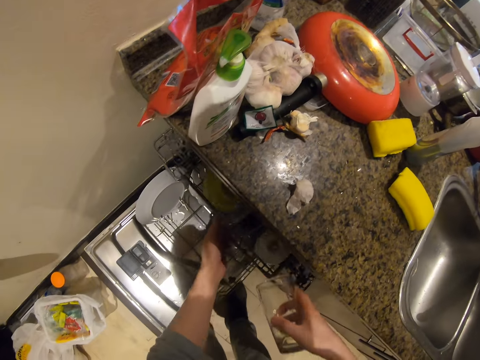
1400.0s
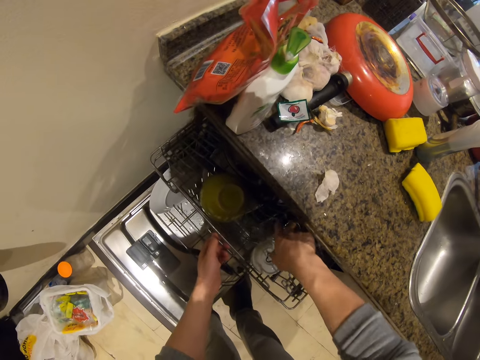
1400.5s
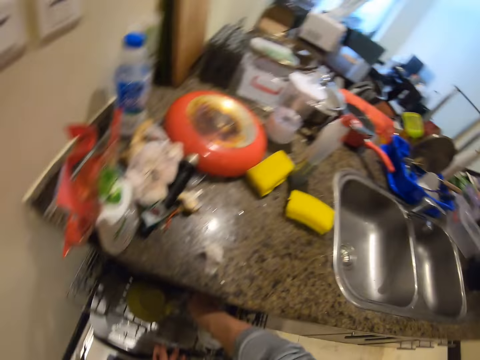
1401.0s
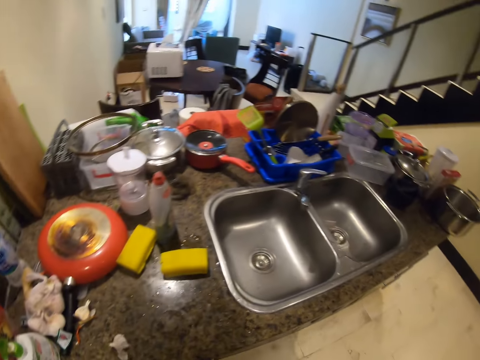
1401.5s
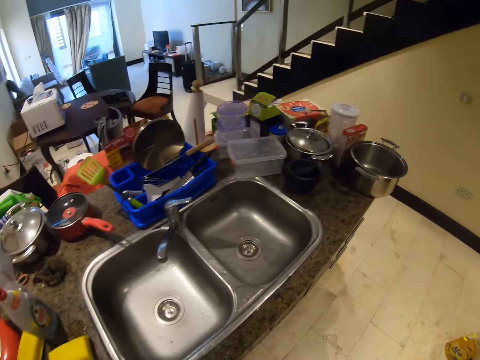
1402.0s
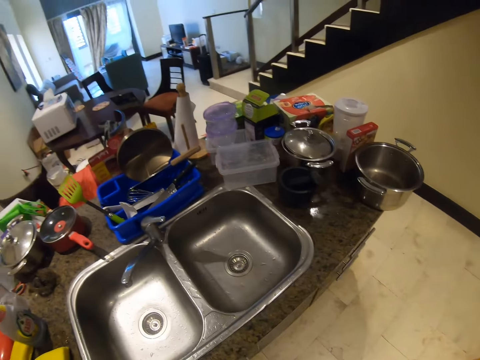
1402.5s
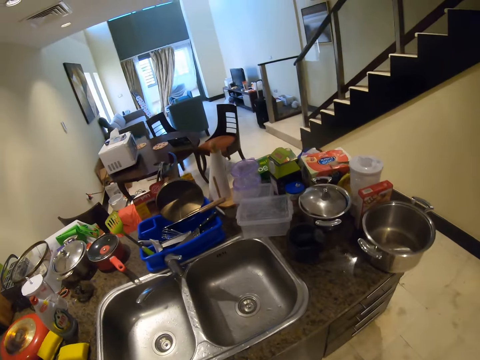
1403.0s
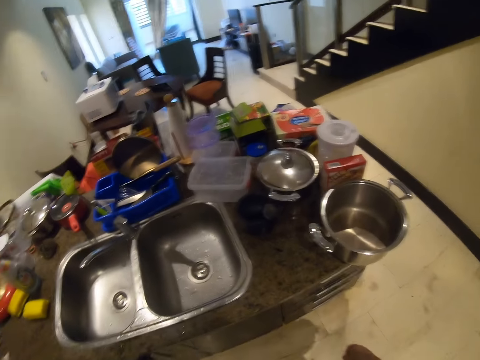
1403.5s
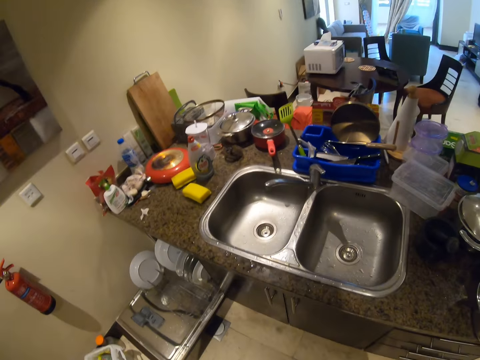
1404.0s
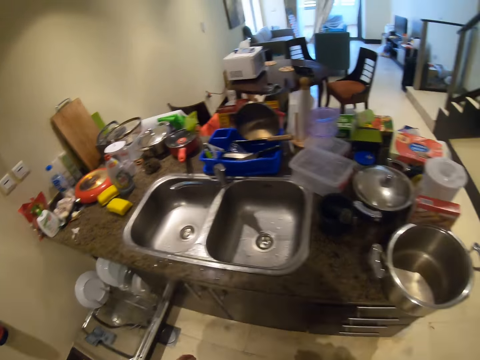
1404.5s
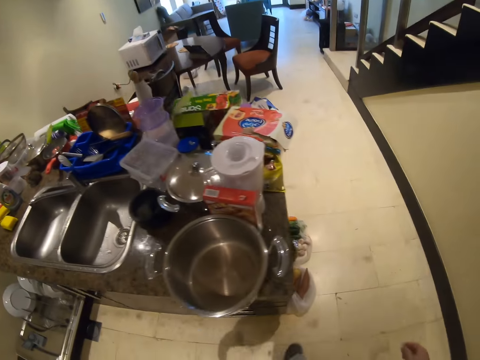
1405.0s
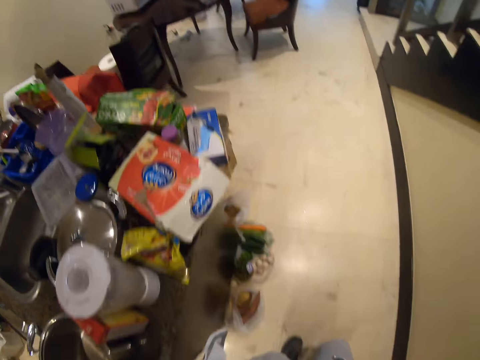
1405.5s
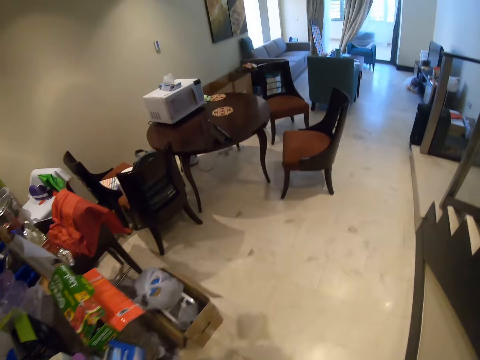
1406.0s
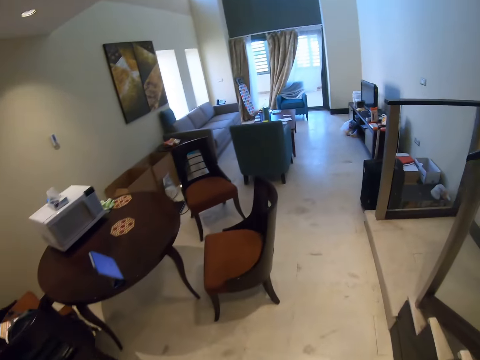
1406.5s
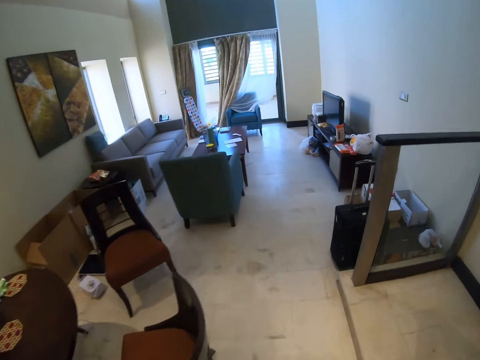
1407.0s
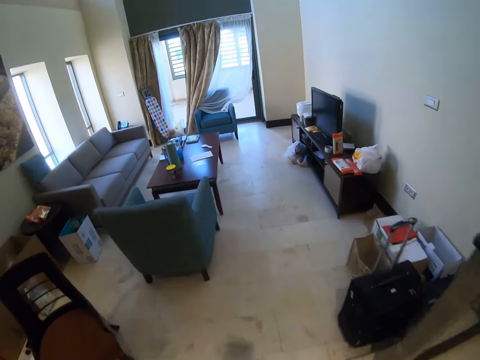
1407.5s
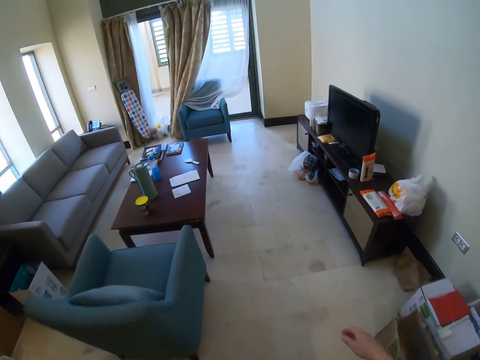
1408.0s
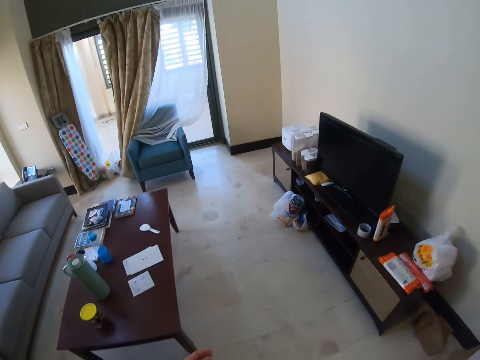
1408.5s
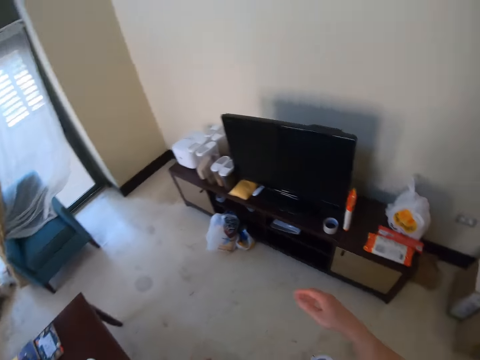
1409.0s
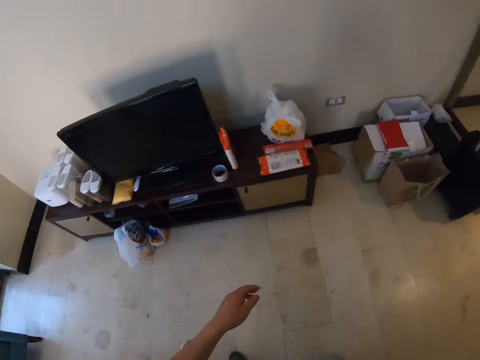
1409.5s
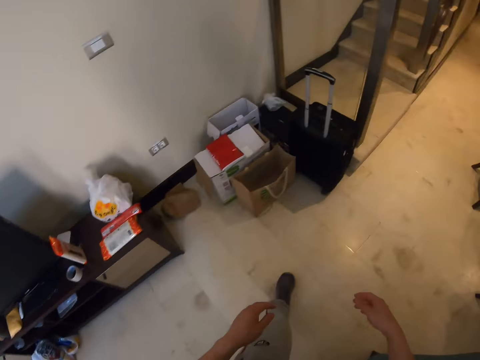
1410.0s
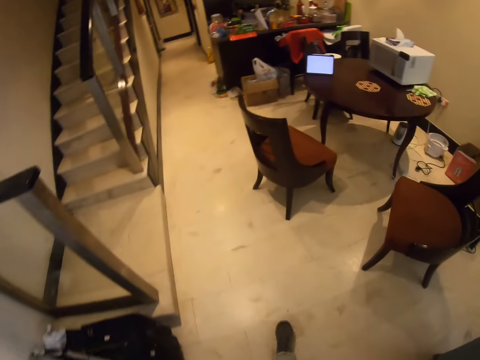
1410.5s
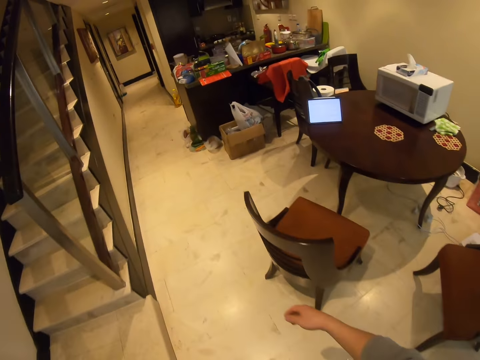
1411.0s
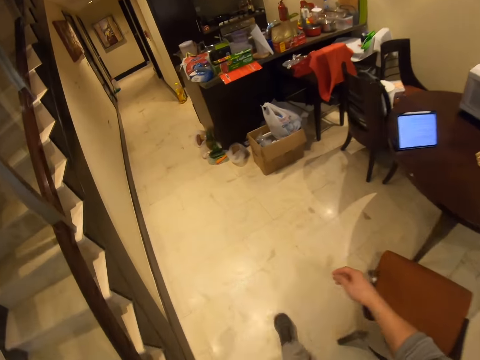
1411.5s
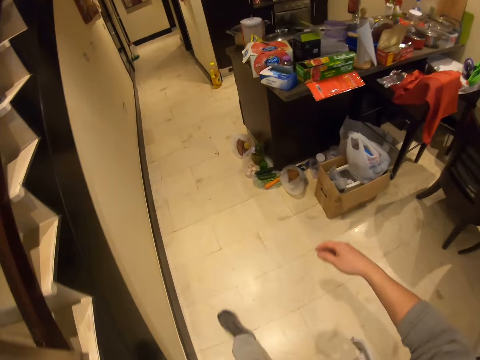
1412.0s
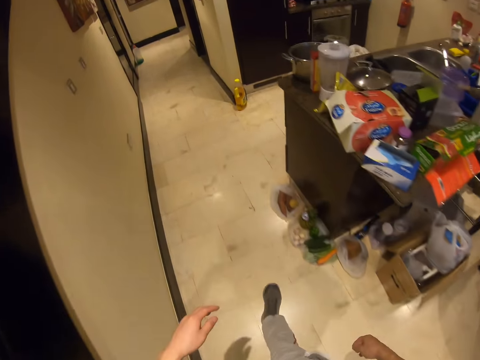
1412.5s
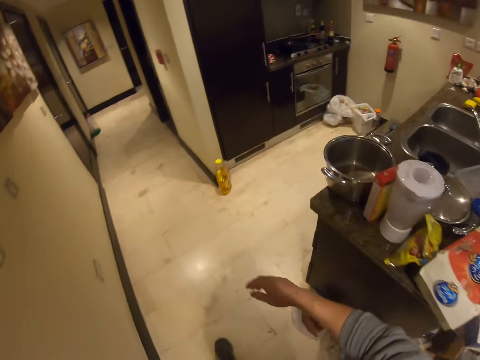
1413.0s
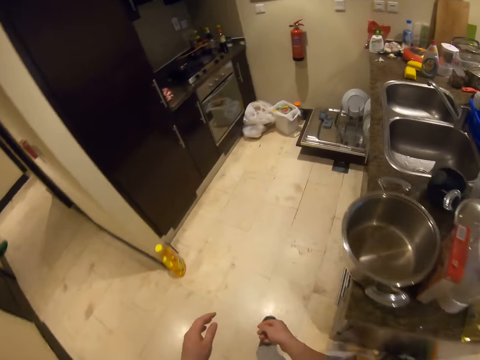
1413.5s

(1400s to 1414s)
The camera wearer pulls the drawer. They place the glass in the cabinet. They look around. They walk around the room.

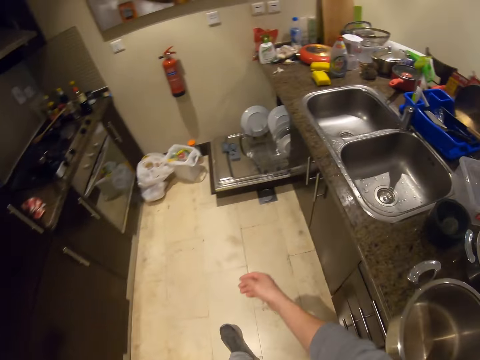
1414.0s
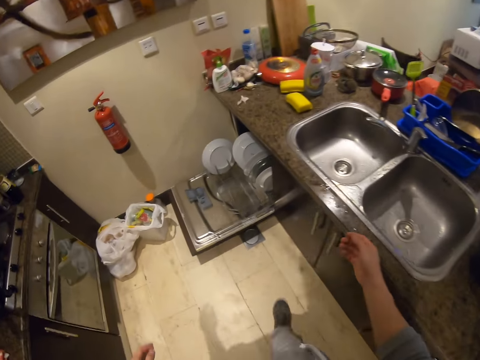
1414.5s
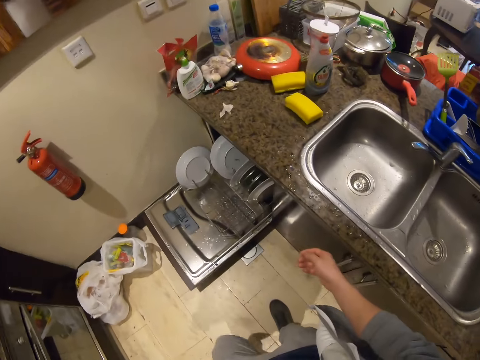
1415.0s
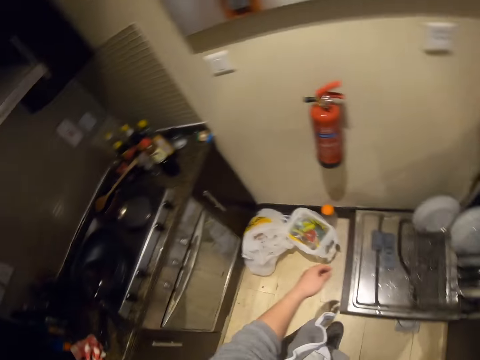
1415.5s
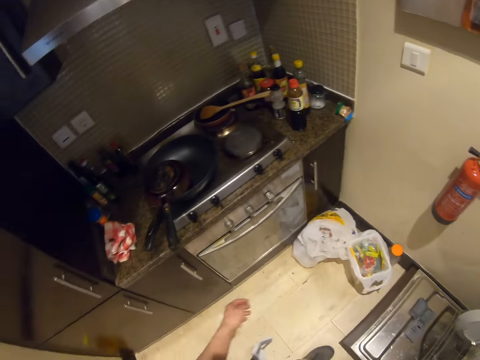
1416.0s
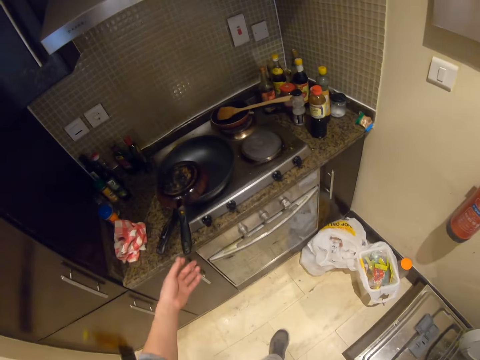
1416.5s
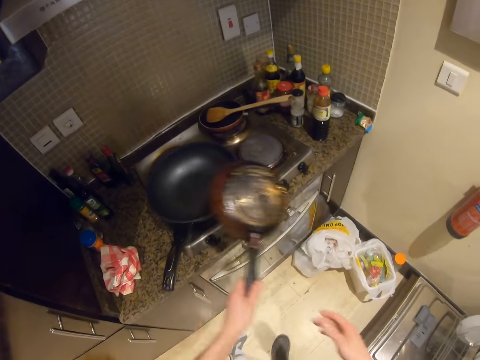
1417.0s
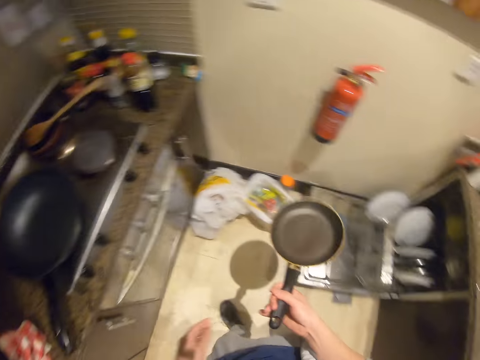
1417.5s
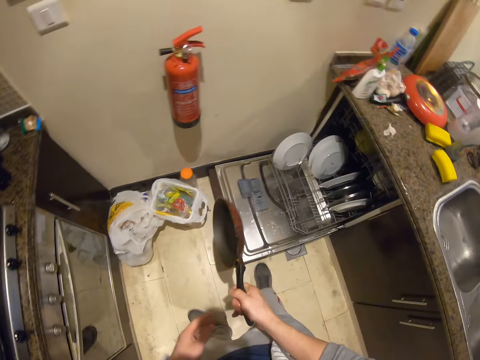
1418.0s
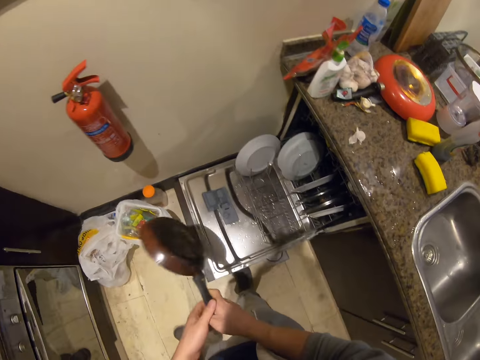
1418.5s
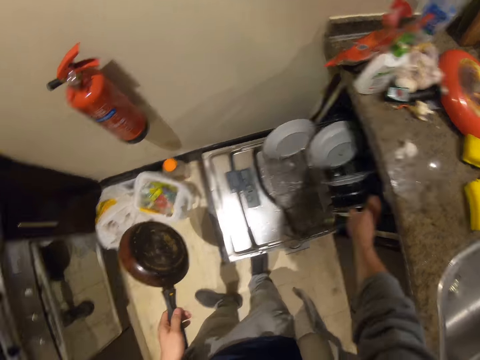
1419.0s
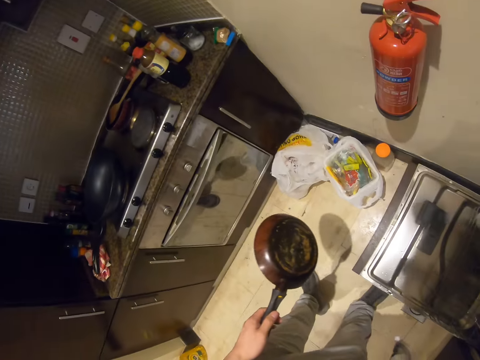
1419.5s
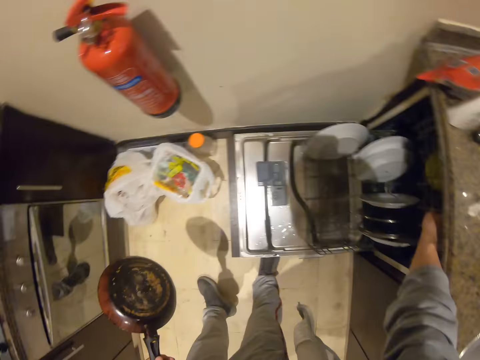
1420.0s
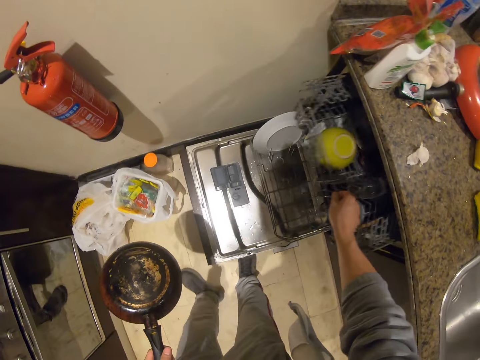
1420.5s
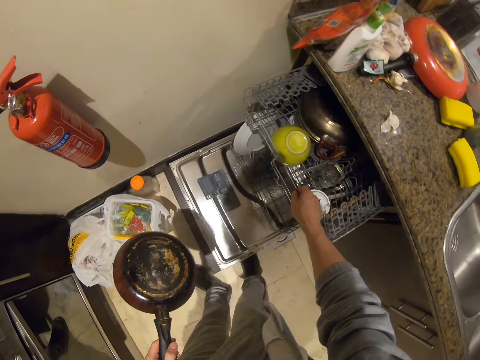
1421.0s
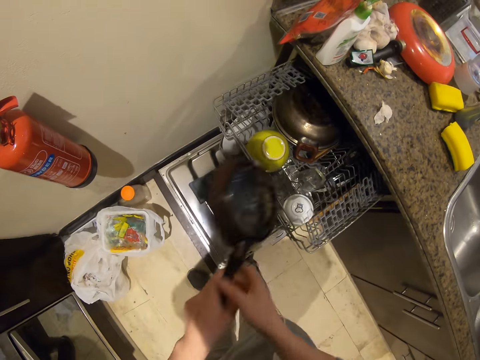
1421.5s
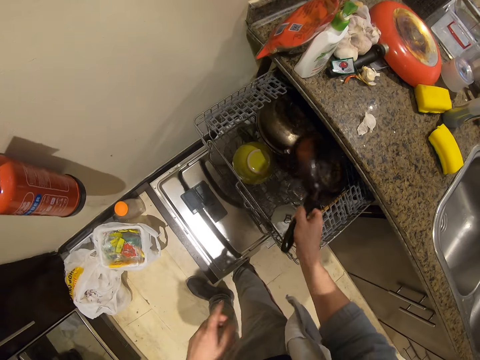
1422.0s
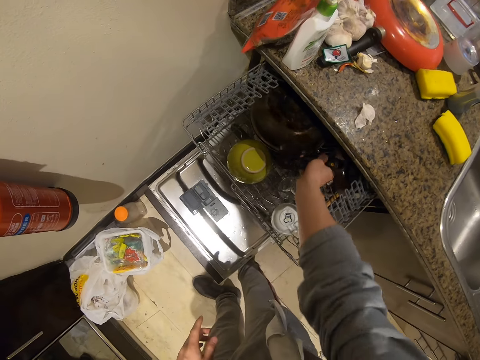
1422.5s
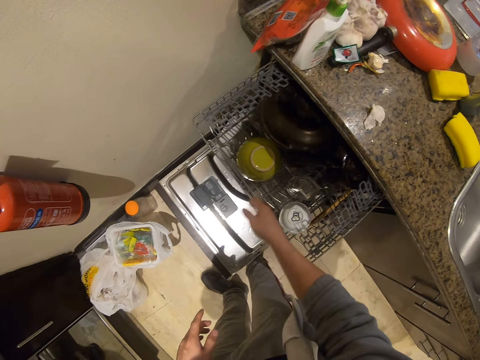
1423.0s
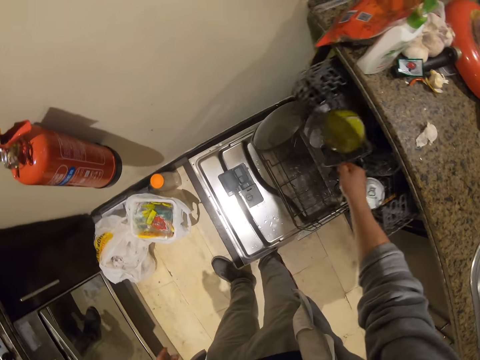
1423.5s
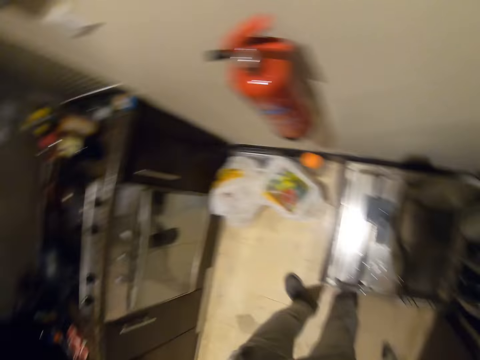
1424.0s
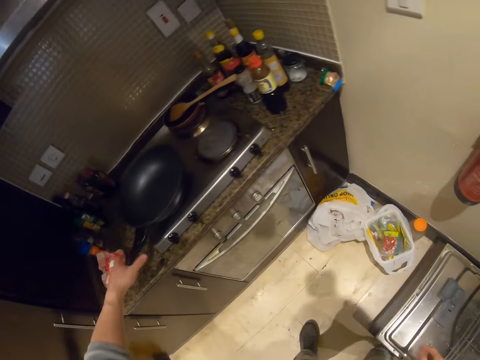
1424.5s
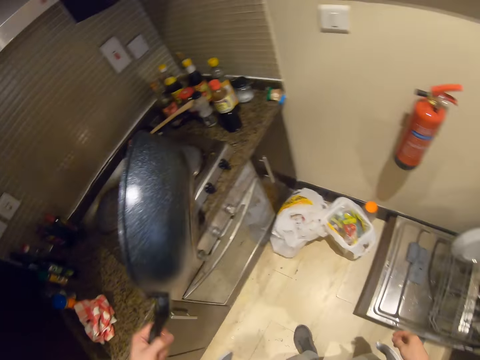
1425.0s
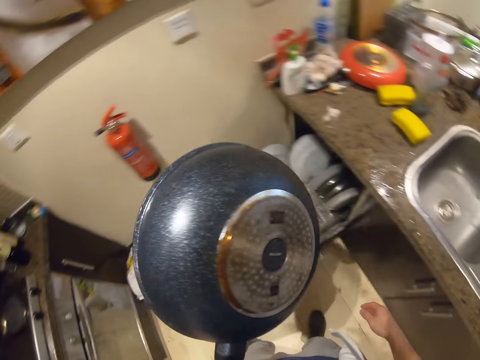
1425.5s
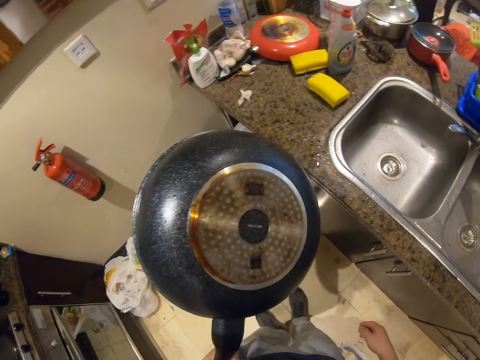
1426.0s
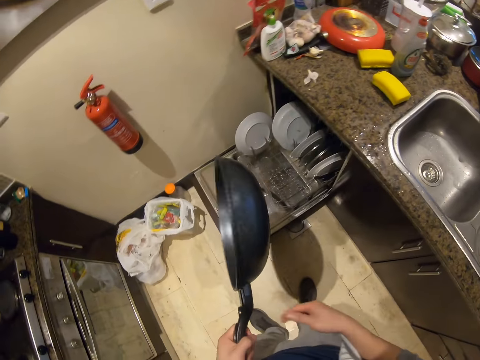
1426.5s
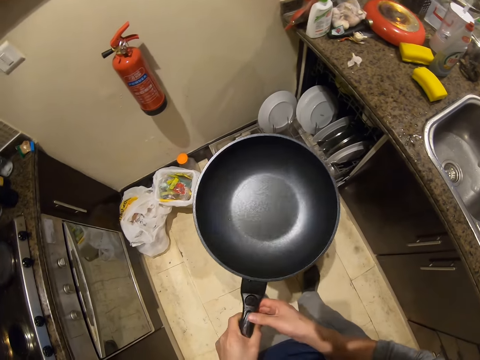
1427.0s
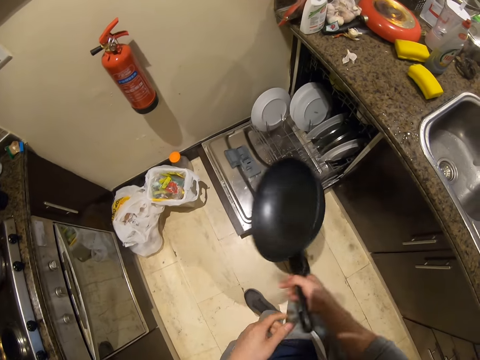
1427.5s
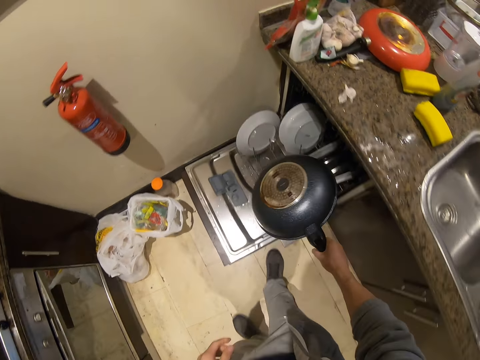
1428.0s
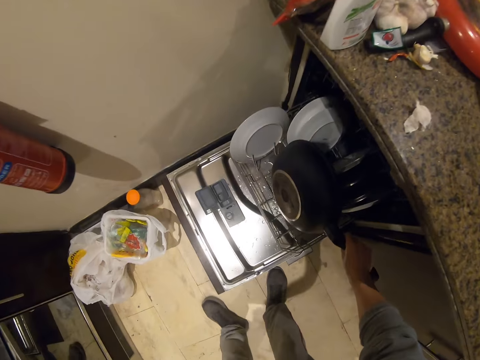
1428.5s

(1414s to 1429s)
The camera wearer looks around. They pick up the frying pan. They pull the drawer. They put the frying pan in the utensil rack. They push the drawer. They pick up the saucepan. They turn the saucepan.
